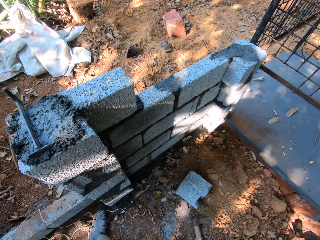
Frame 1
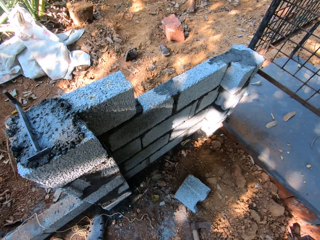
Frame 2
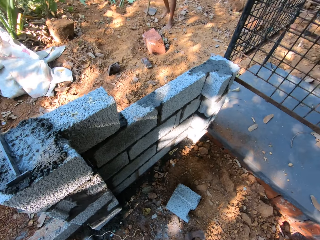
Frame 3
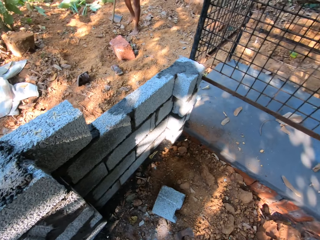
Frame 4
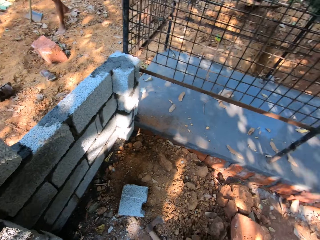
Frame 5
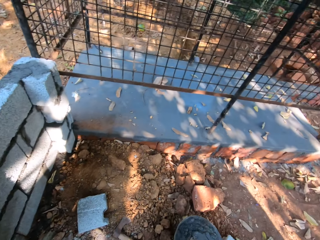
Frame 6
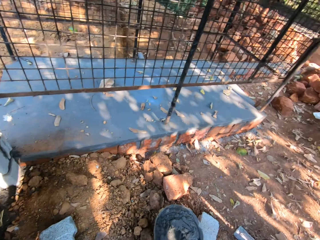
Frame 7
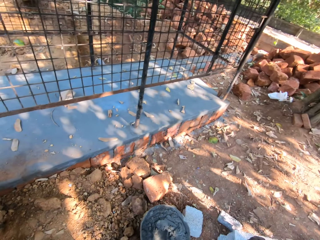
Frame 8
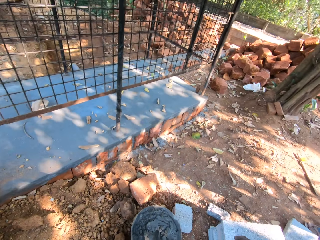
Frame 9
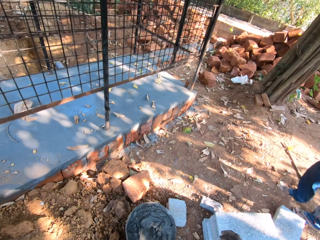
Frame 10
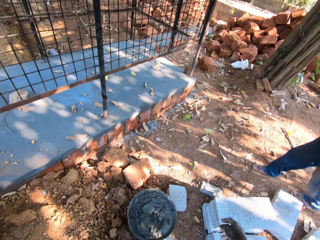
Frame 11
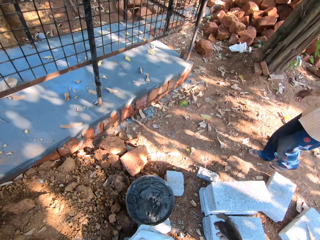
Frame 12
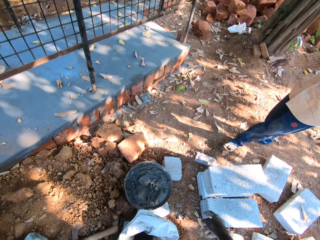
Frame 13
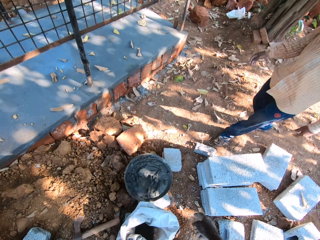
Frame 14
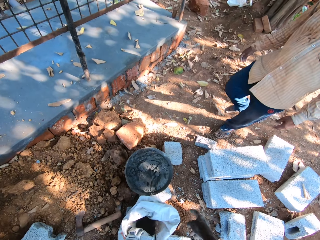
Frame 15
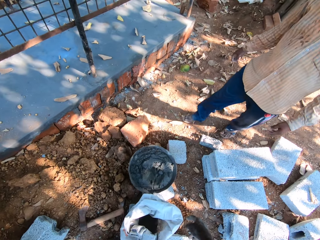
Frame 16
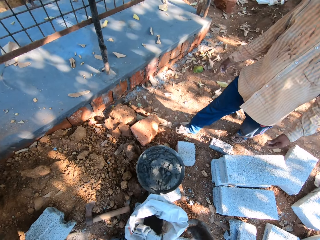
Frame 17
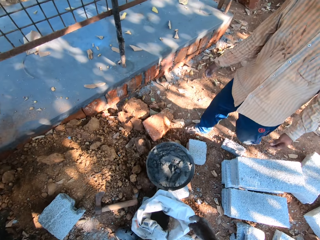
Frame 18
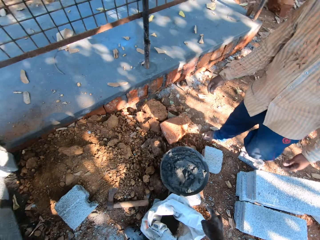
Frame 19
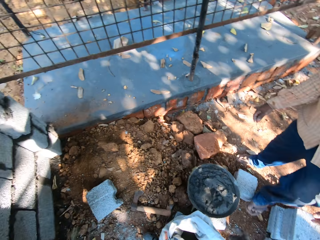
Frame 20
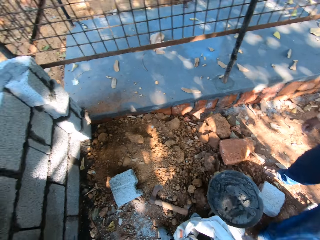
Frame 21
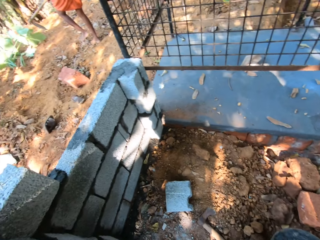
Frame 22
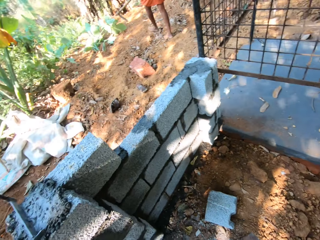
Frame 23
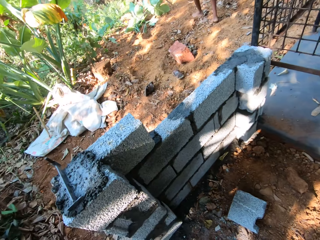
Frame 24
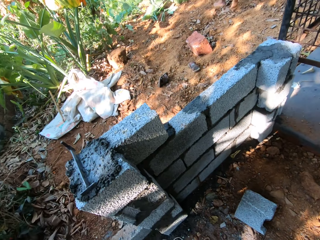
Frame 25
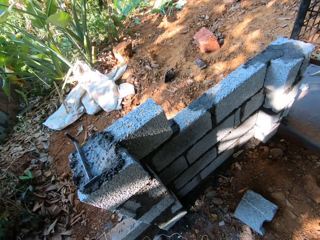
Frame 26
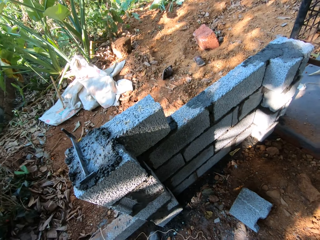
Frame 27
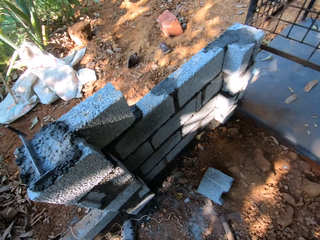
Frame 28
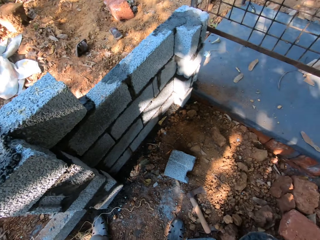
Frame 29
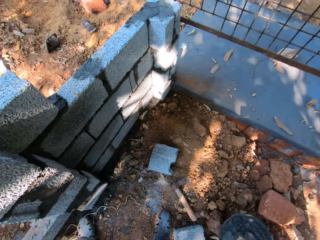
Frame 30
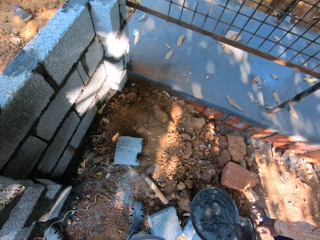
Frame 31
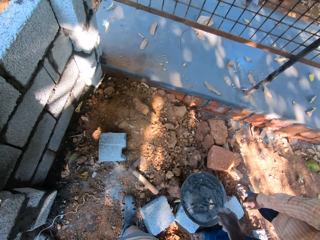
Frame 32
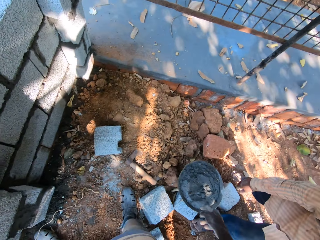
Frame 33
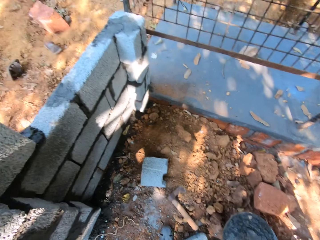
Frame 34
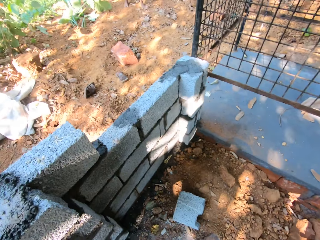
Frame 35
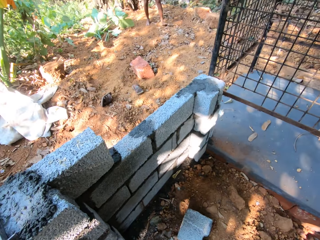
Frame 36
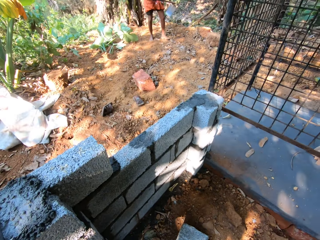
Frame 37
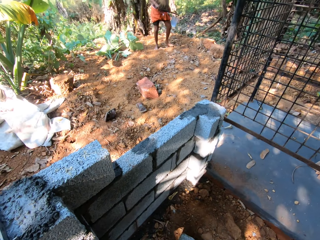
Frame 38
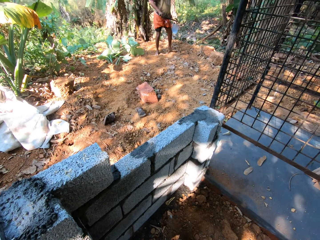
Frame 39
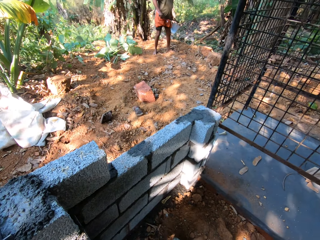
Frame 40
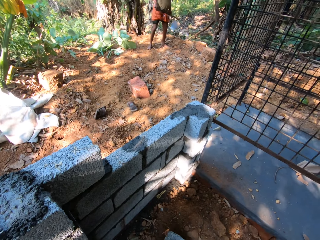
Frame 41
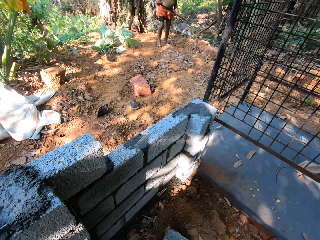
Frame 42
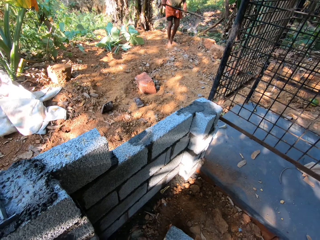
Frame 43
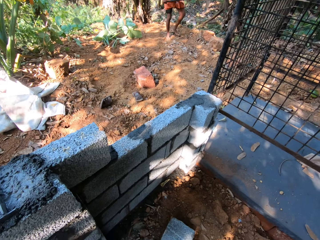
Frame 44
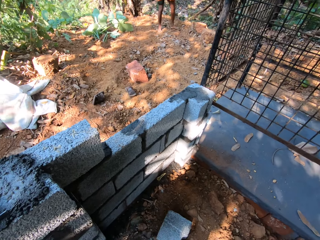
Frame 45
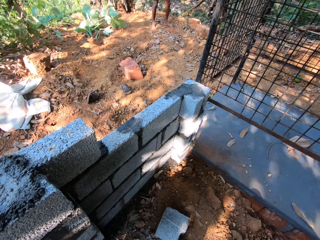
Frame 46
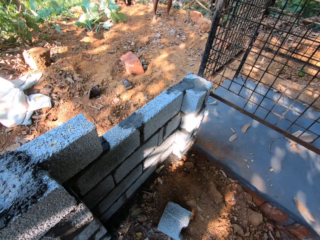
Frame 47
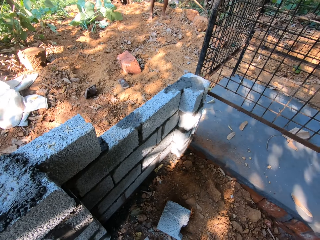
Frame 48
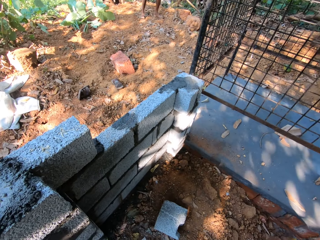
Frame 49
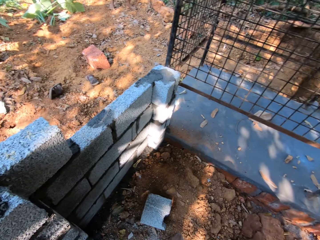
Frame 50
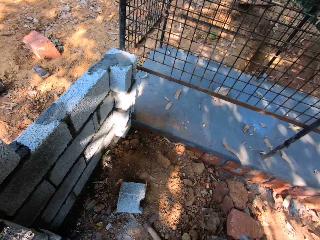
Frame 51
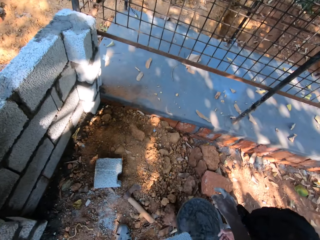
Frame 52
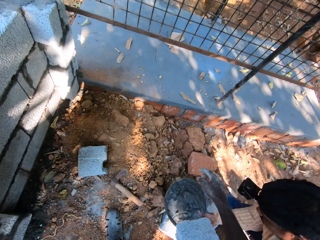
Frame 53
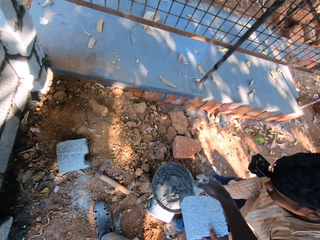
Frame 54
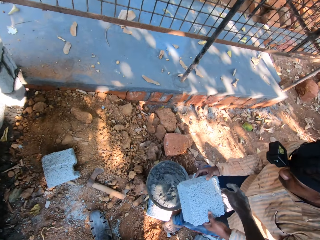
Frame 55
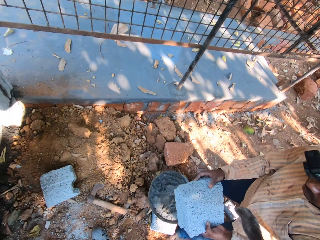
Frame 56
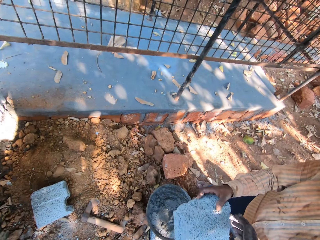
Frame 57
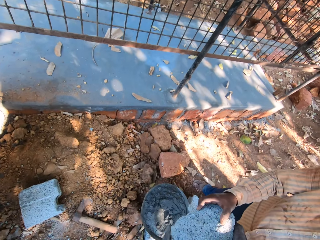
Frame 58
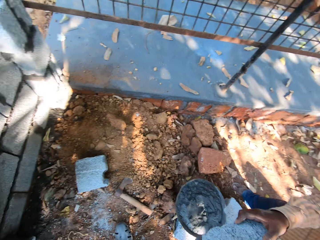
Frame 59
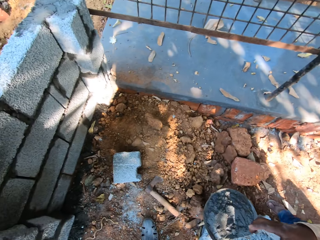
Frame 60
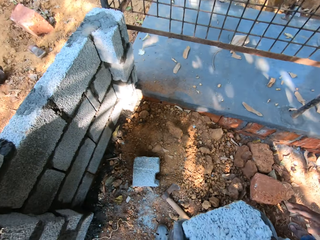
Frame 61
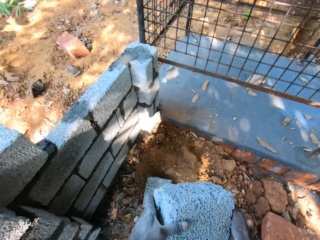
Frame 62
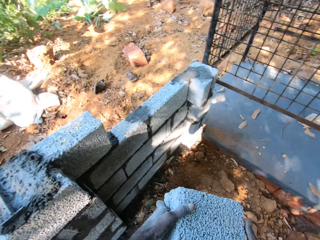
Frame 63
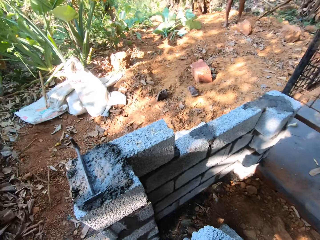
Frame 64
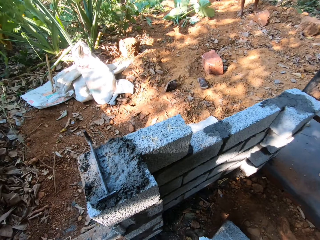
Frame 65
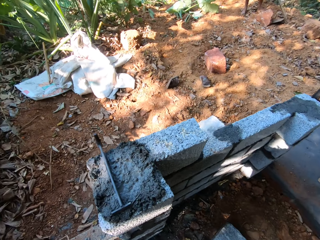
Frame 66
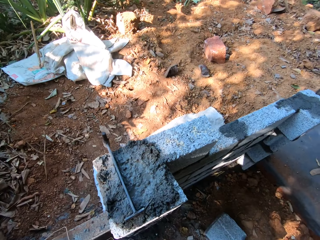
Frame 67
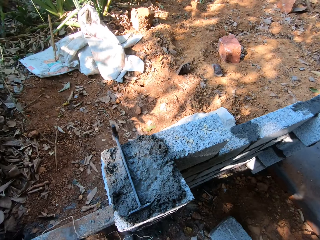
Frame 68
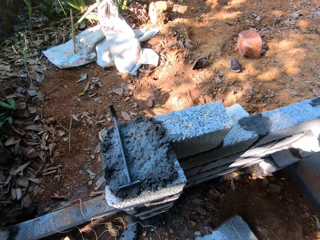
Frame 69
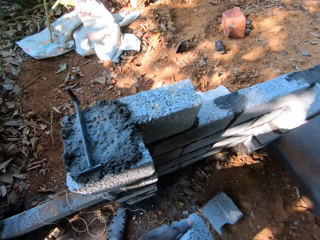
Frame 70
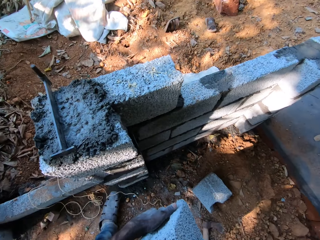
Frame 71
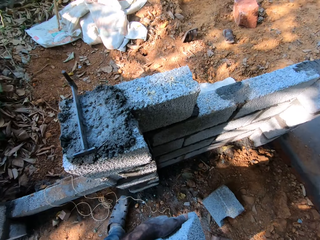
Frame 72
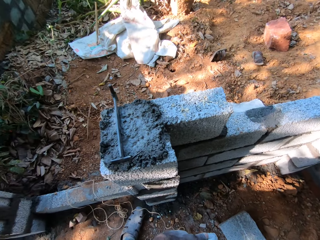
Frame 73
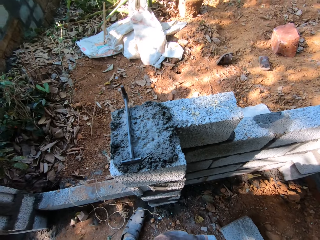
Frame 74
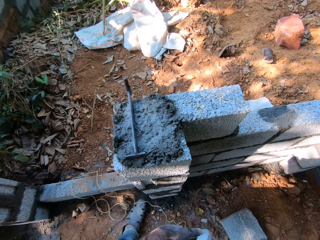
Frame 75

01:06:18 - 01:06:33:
The man walks towards the camera wearer. Another man walks at the farm and digs the ground with the hoe. The first man carries a block from the ground with his hands. The camera wearer collects the block from the man with his right hand. He holds the block.

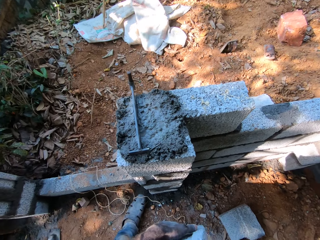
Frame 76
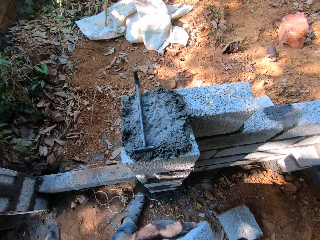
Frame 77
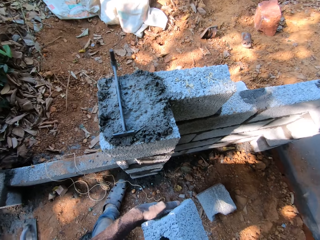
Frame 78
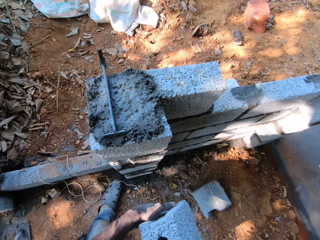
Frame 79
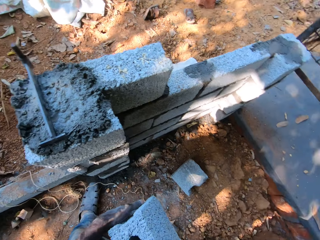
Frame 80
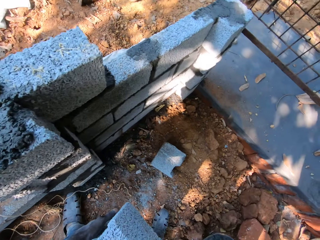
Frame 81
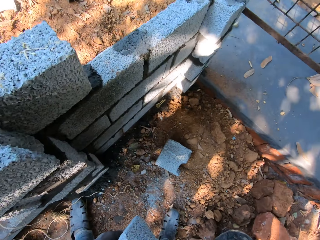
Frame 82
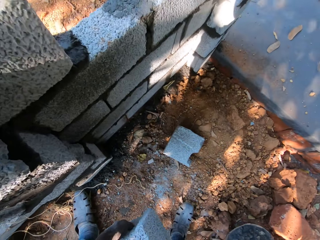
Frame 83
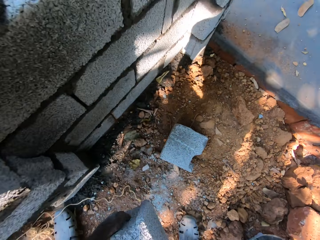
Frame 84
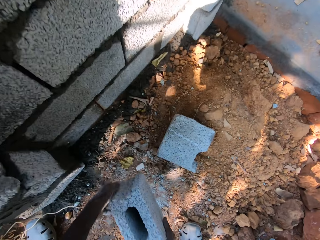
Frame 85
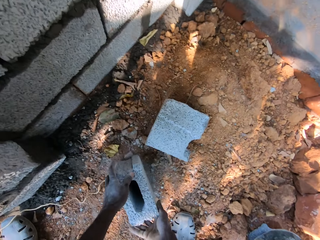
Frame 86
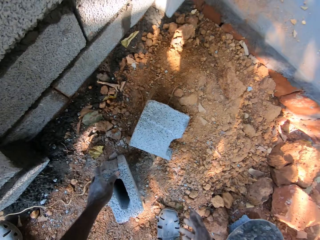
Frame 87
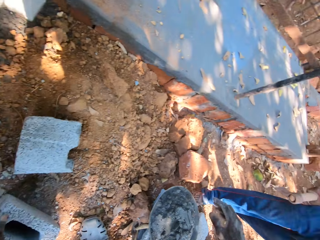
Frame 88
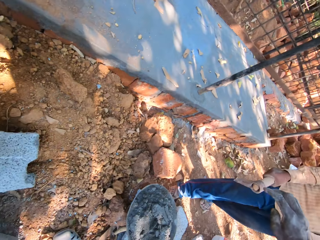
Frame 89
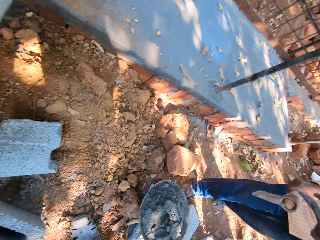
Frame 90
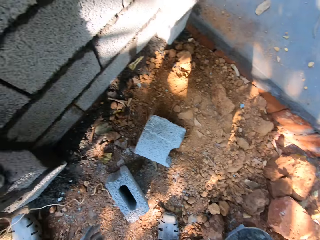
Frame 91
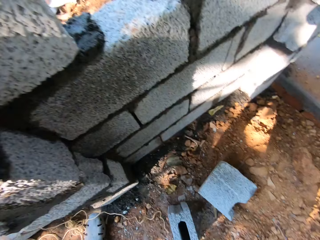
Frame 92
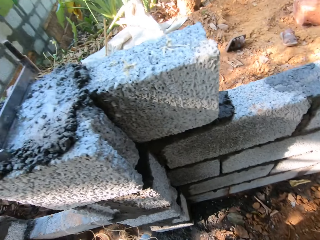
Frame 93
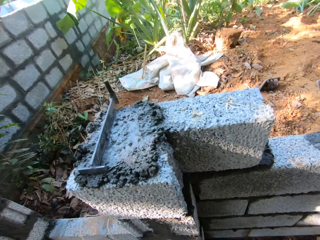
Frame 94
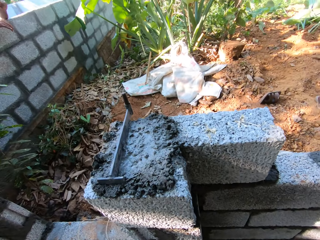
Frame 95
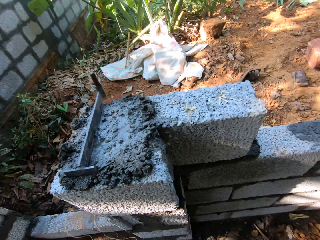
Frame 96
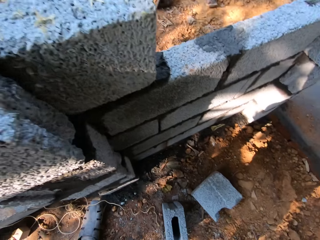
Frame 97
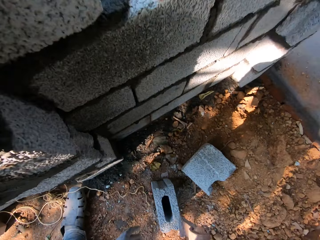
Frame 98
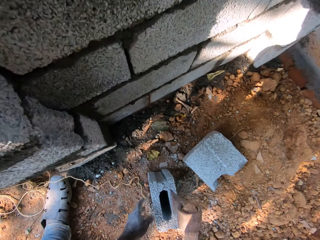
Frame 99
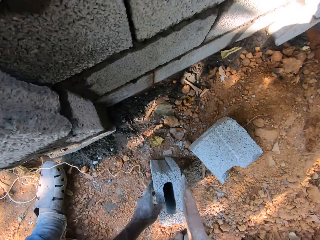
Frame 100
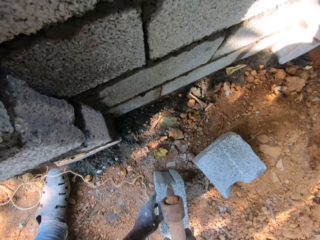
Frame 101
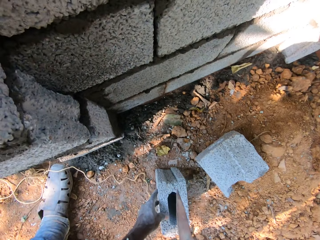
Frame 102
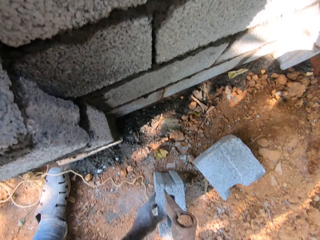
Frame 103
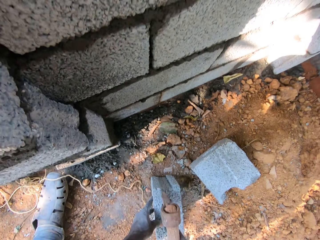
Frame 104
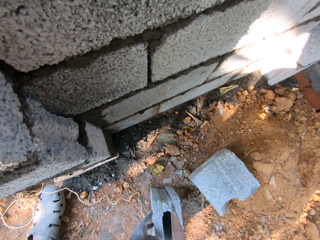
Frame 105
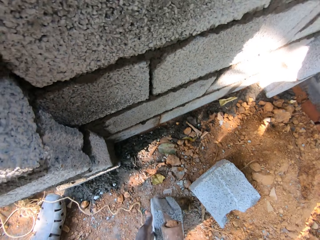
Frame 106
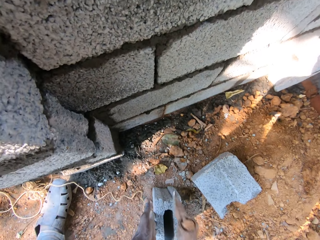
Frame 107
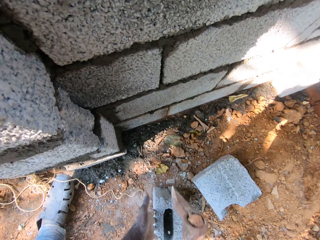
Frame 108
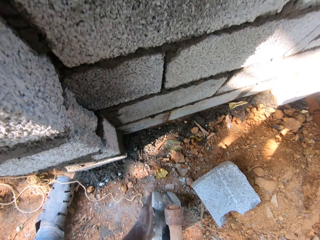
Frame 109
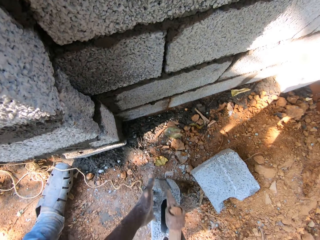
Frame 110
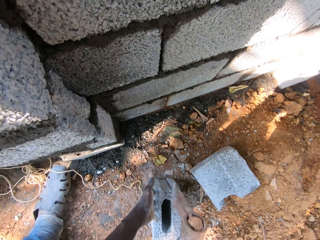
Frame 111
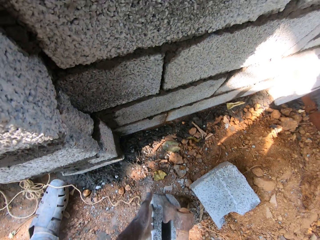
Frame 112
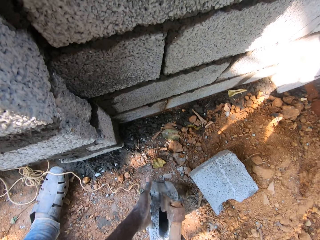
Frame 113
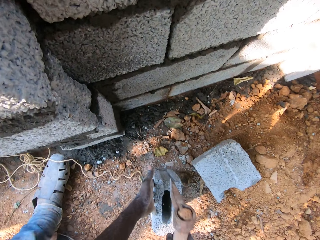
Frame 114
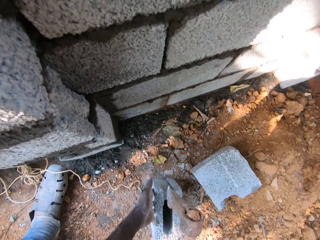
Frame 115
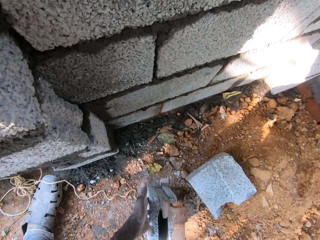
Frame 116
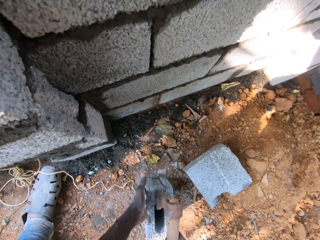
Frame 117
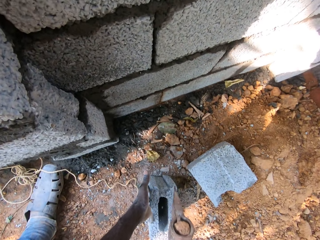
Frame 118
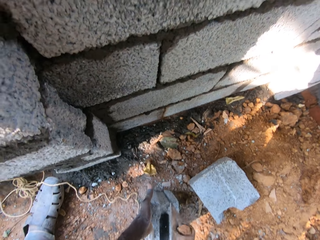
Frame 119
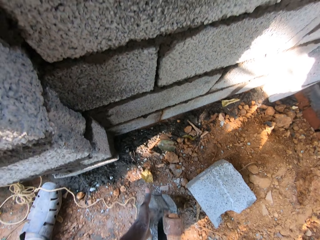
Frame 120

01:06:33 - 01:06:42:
The camera wearer drops the block on the ground with his hands. The man holds an axe. The camera wearer collects the axe from the man with his right hand. He breaks the block with the axe. He hits the block with the axe in his right hand.
